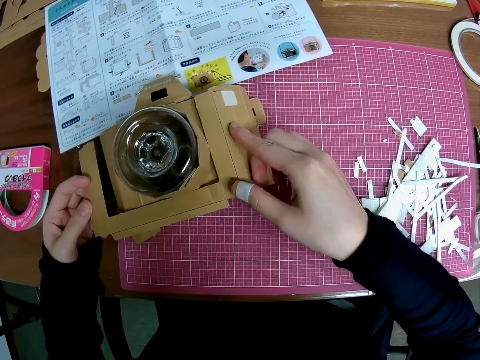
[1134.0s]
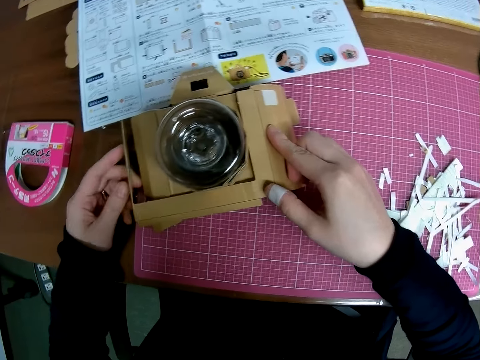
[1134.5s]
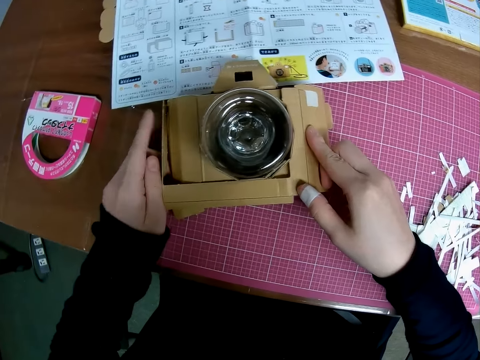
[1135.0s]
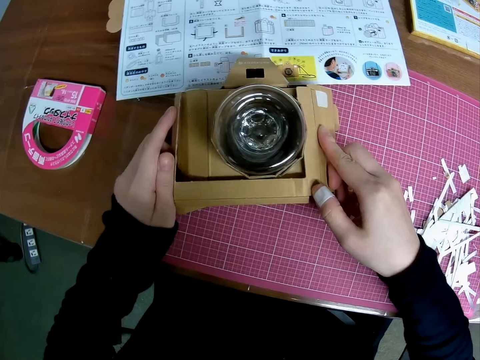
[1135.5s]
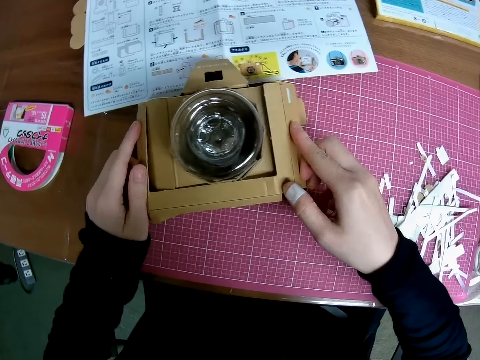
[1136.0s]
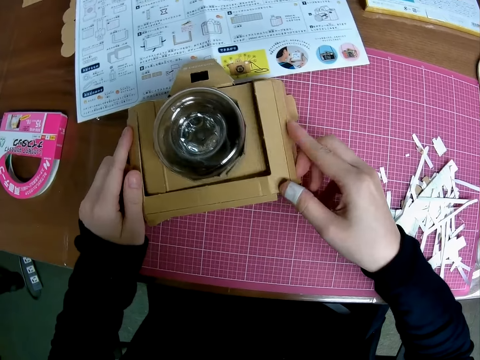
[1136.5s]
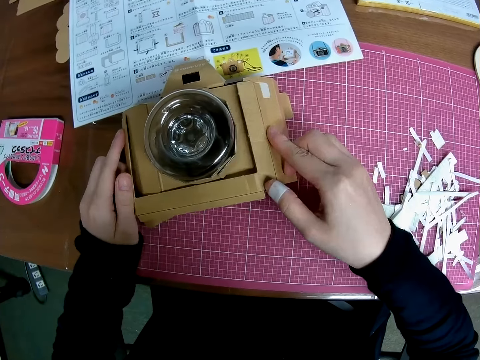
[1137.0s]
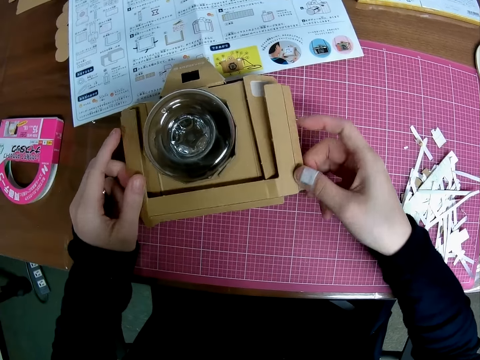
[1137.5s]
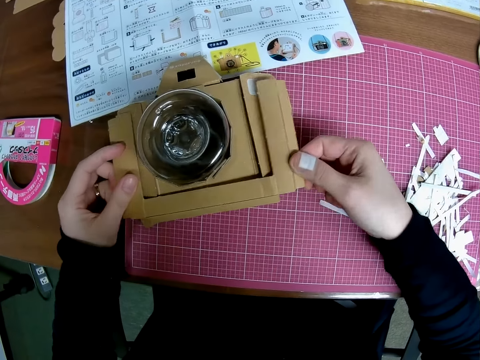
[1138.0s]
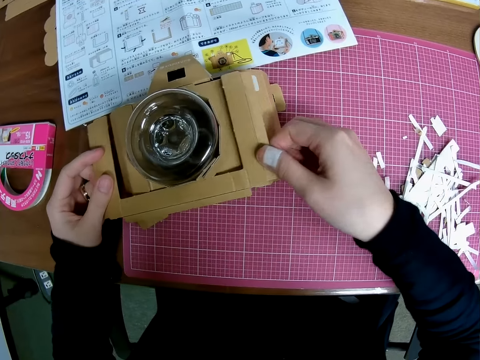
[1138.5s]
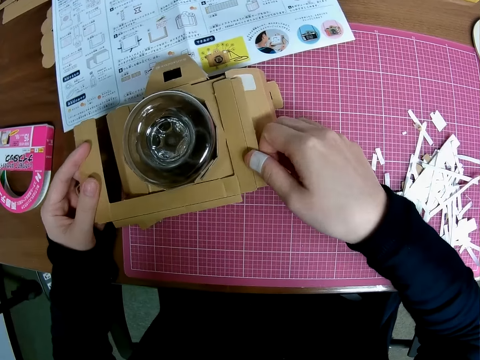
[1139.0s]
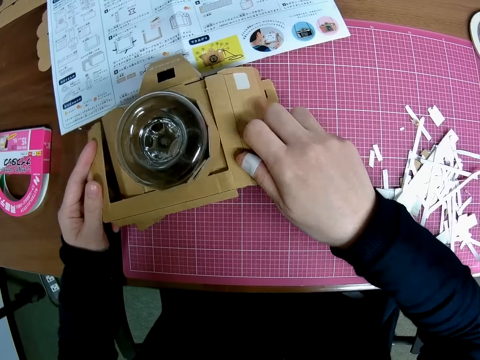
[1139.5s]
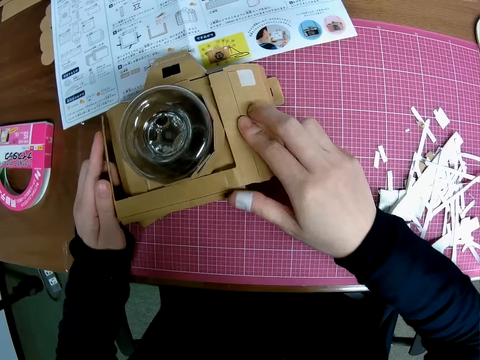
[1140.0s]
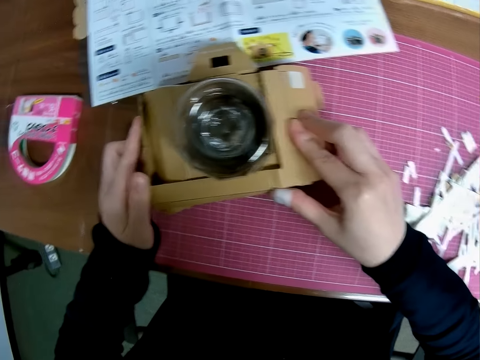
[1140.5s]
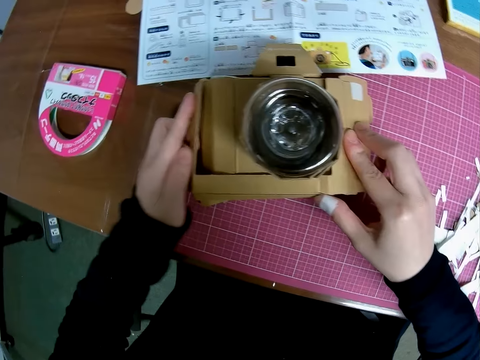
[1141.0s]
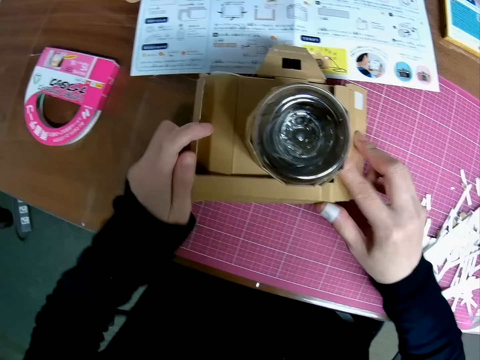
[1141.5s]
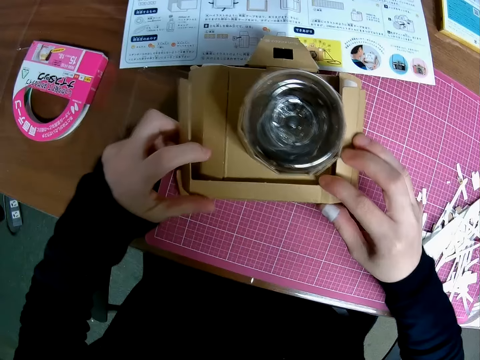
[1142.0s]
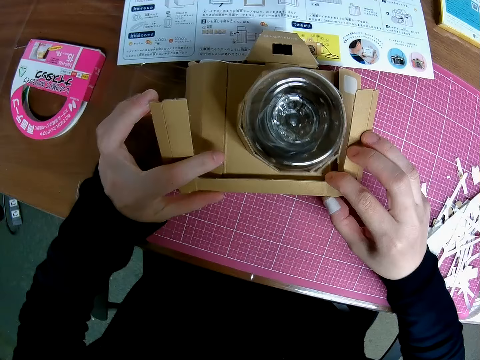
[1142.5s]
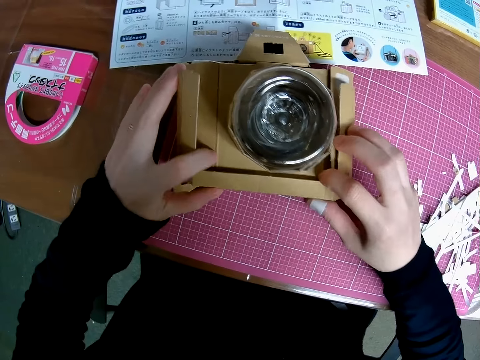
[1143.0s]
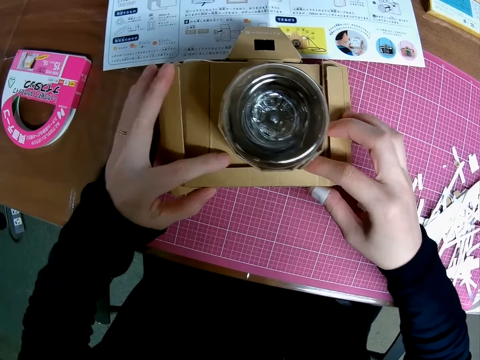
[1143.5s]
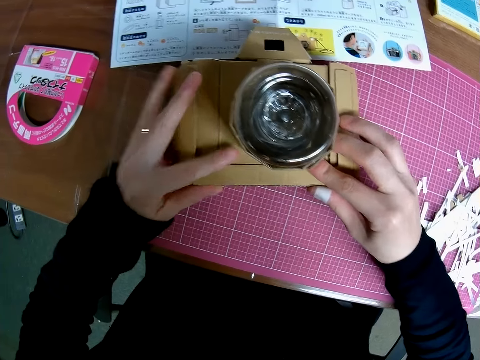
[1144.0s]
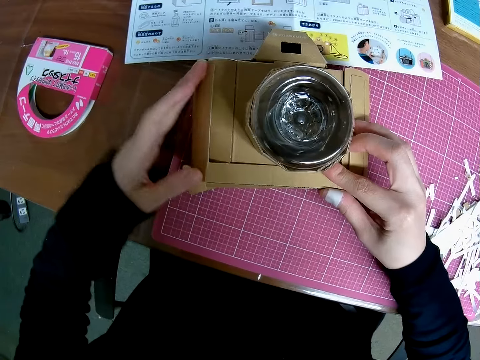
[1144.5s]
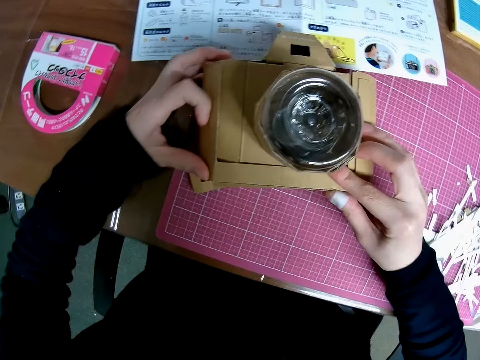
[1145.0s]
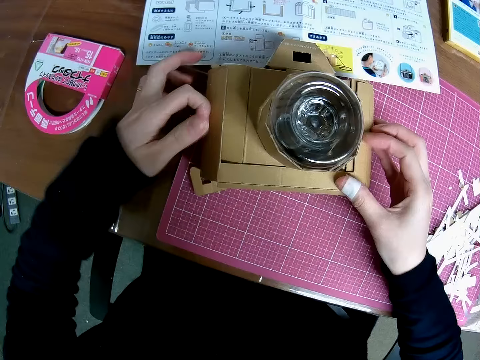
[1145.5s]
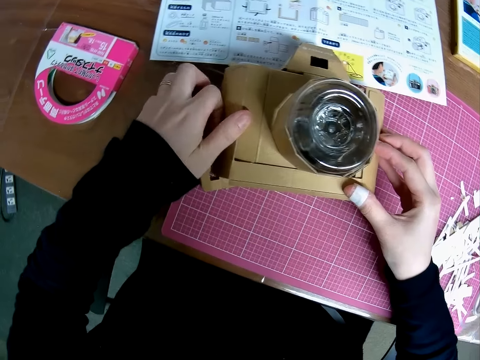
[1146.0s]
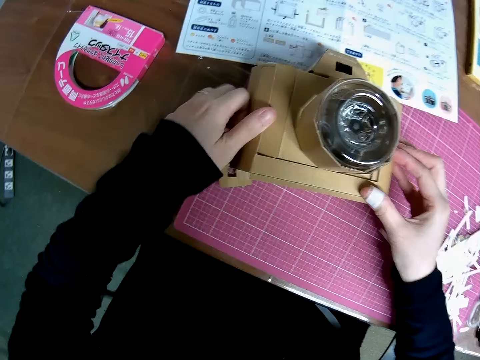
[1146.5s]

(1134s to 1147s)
The camera wearer sticks the shaped box on the wooden camera model.

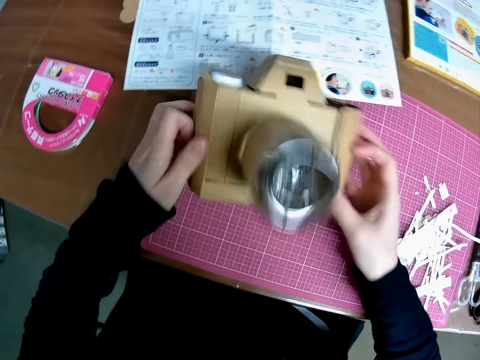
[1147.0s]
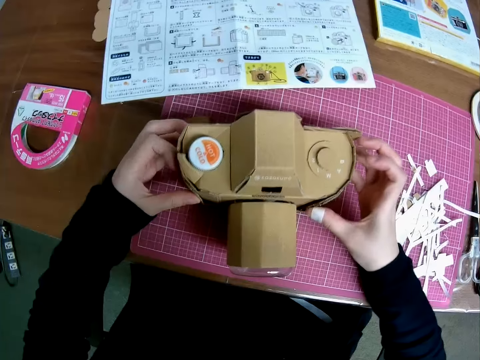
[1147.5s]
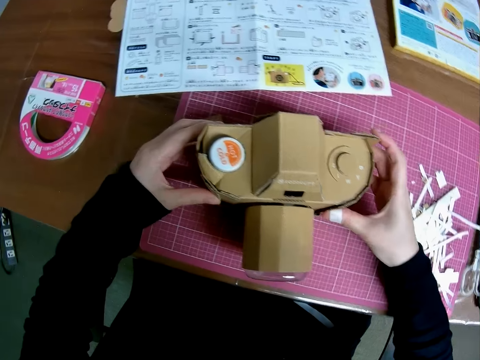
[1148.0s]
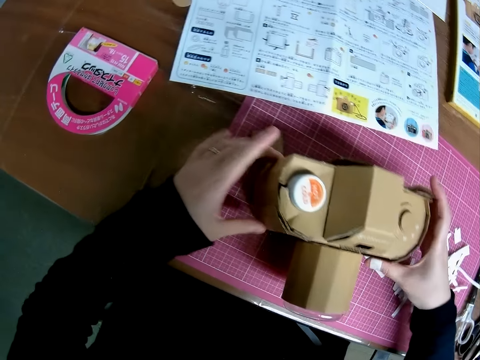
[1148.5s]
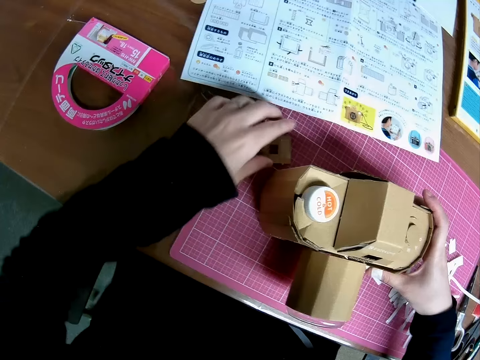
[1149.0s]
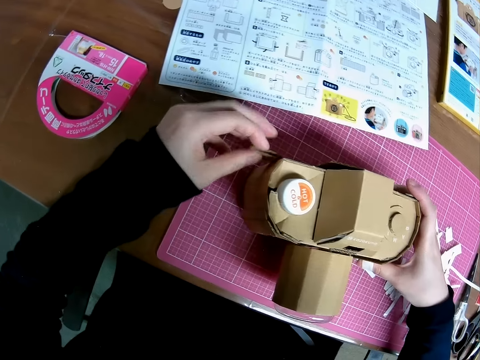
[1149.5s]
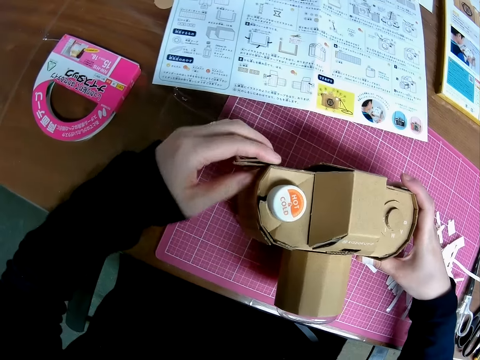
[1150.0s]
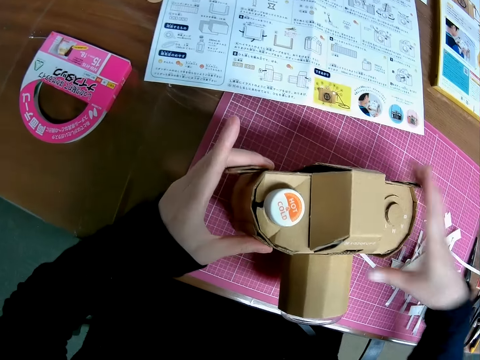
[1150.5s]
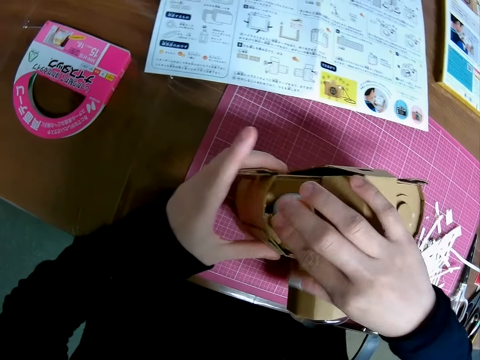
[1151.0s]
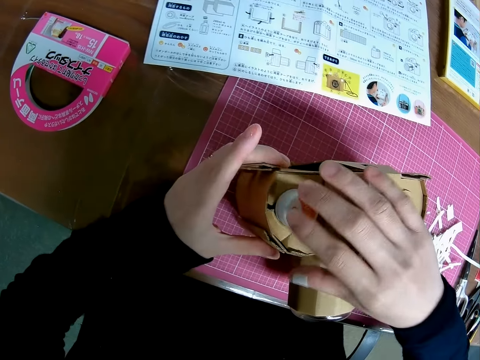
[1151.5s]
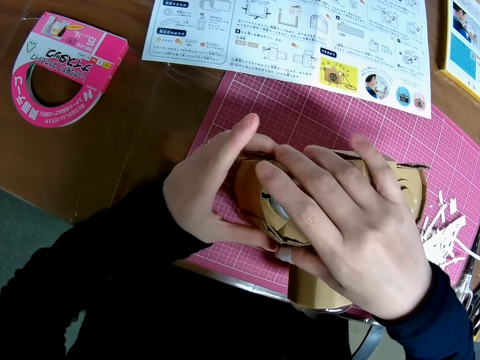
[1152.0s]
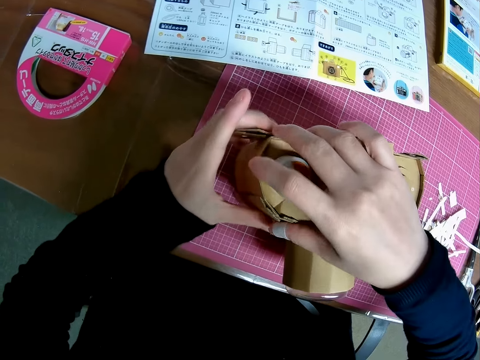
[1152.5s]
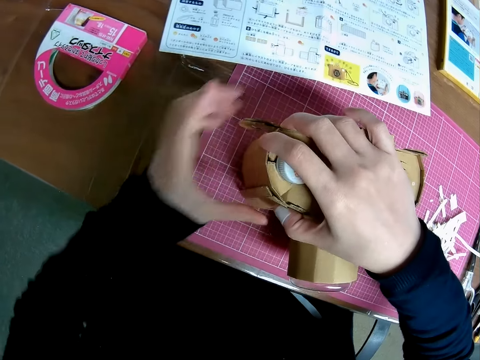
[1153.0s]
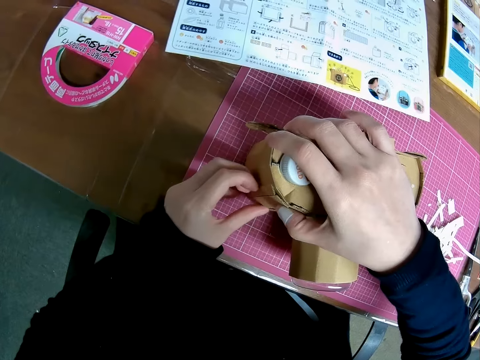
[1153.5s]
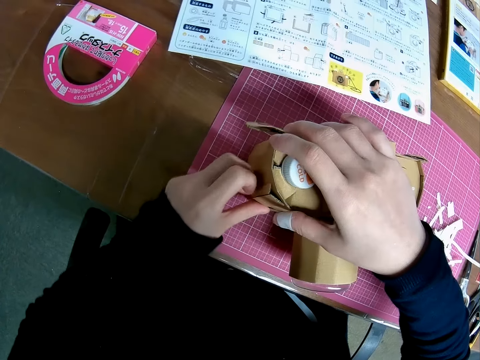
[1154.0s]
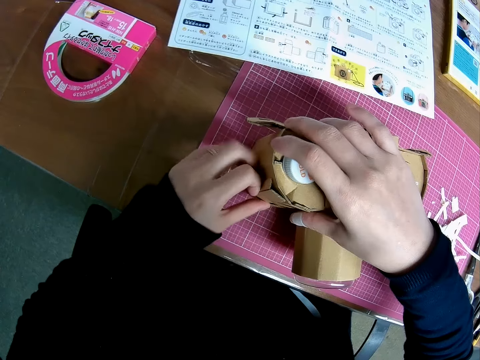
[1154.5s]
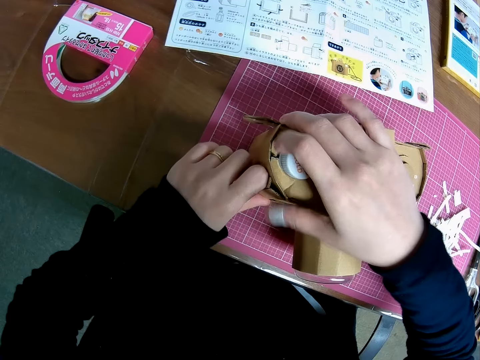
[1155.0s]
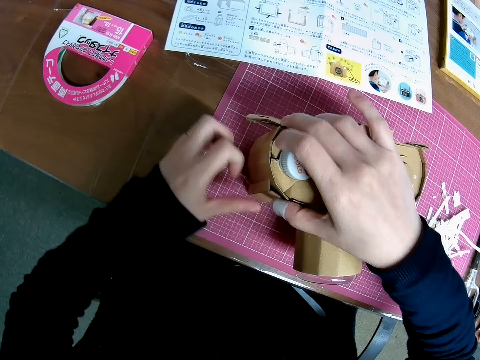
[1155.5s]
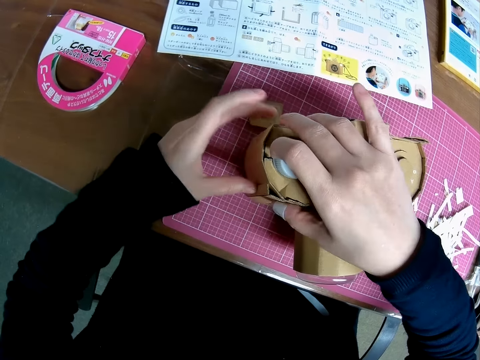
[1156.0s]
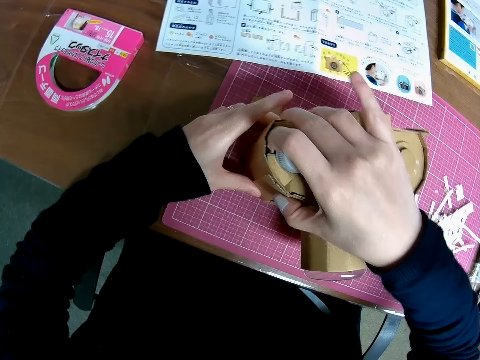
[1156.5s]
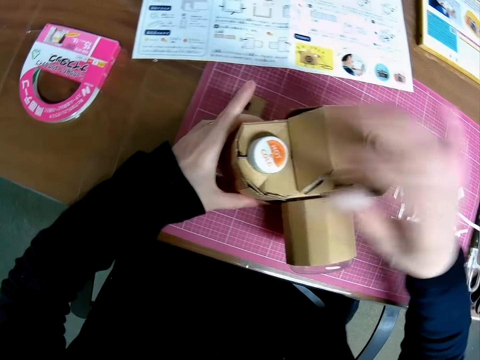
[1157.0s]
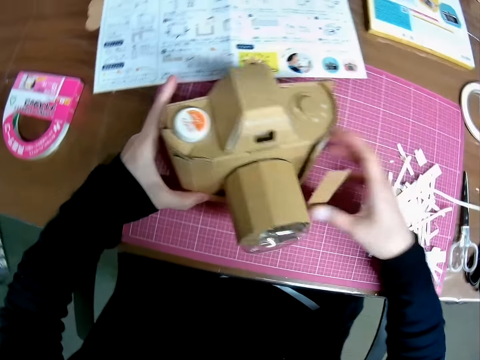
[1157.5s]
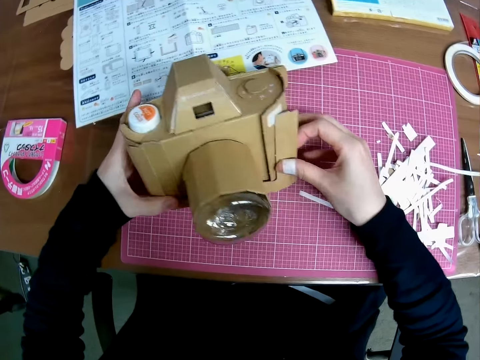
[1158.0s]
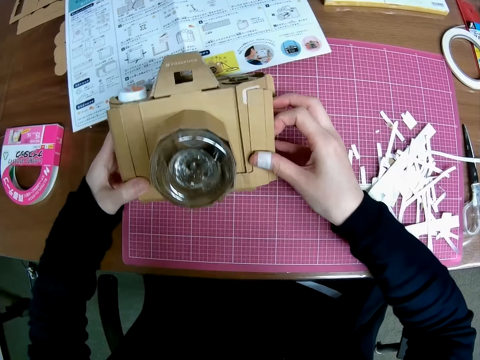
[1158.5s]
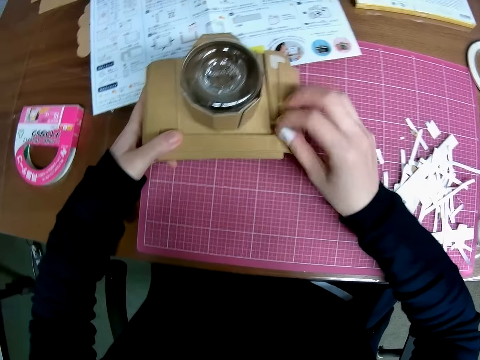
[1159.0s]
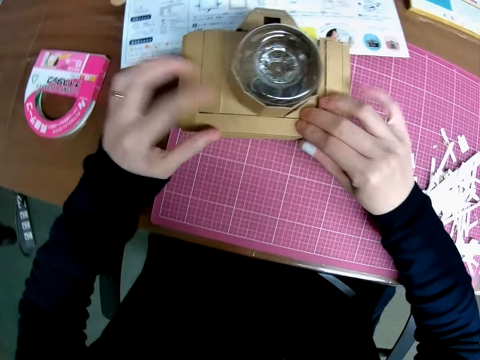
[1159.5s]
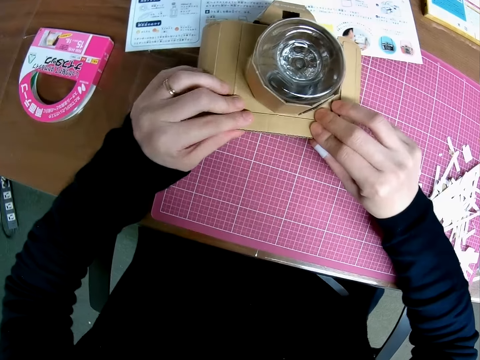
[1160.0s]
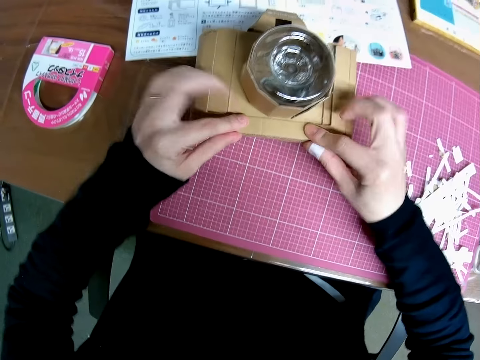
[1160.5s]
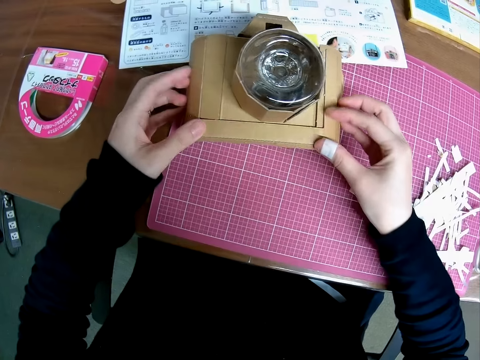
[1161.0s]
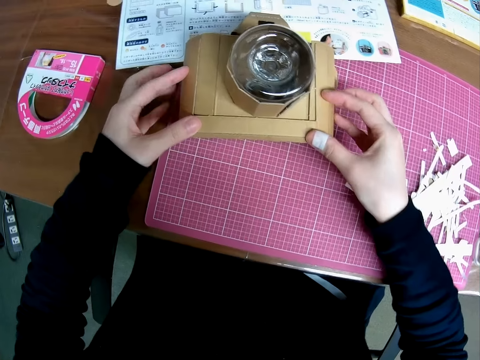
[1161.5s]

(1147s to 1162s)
The camera wearer lifts the wooden camera model and places the wooden camera model on the table. They pick a piece of a shaped box. They stick the piece of the shaped box on the wooden camera model. They hold something. They stick the shaped box on the wooden camera model. They drop the piece of the shaped box. They stick the shaped box on the wooden camera model. They lay the assembled piece on the cutting map. They turn the wooden camera model, stick the shaped box on the wooden camera model, turn the wooden camera model, and stick the shaped box on the wooden camera model.
